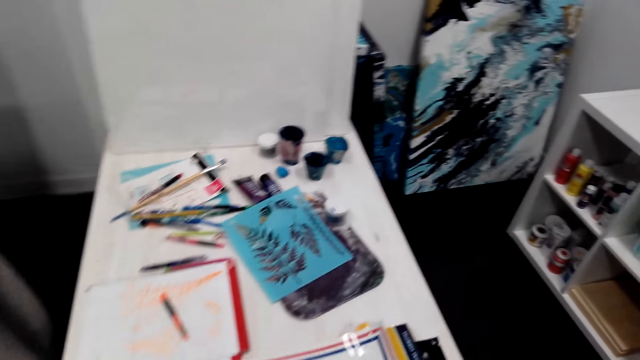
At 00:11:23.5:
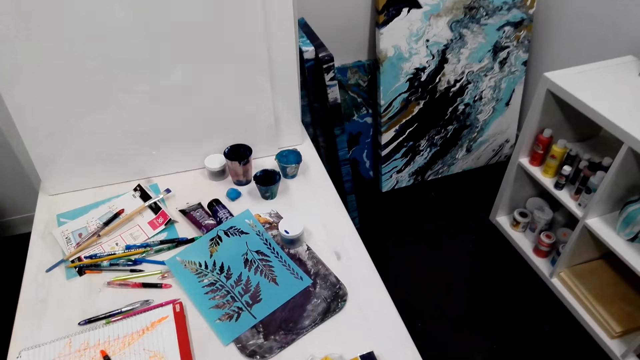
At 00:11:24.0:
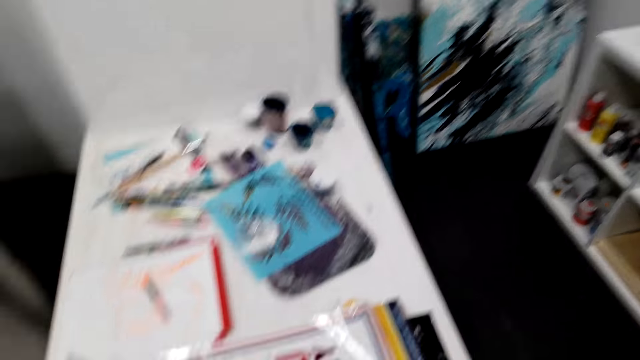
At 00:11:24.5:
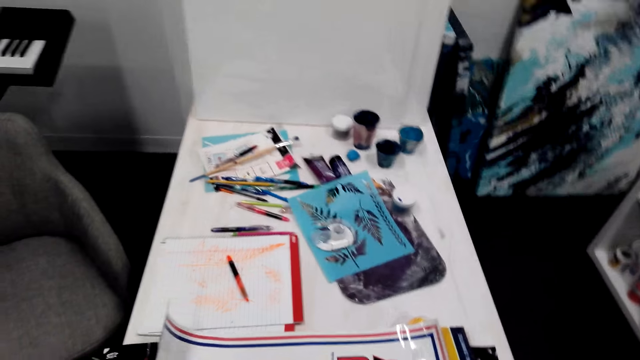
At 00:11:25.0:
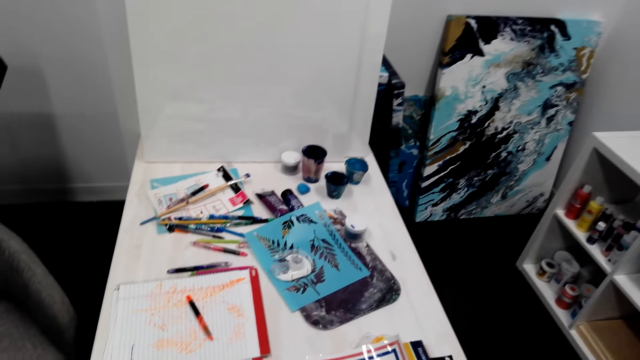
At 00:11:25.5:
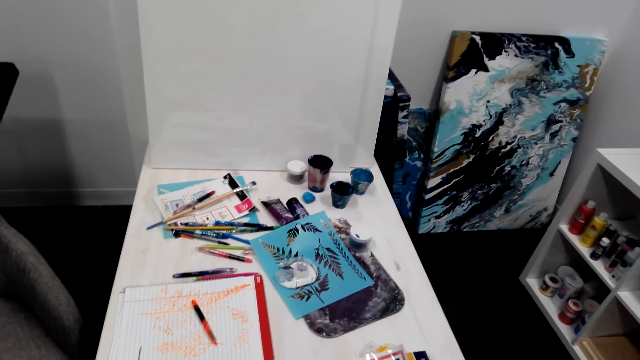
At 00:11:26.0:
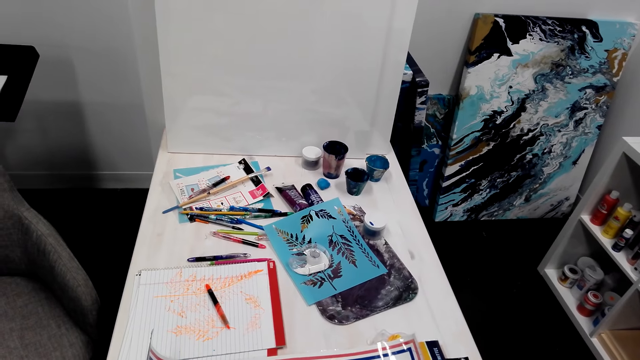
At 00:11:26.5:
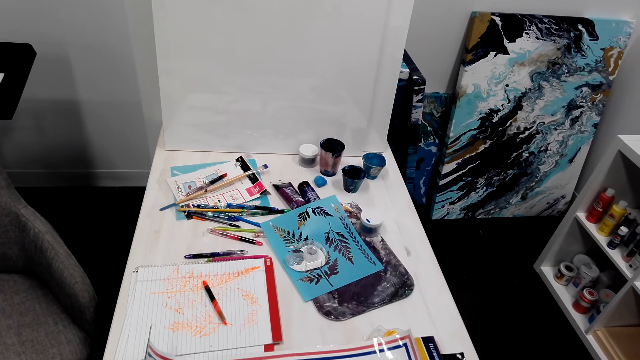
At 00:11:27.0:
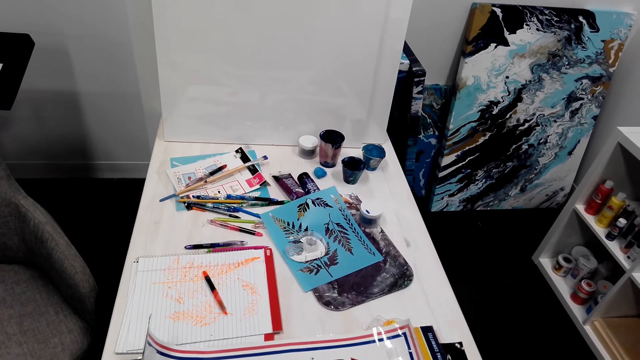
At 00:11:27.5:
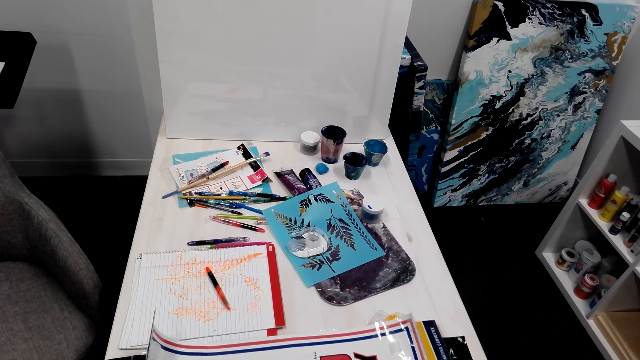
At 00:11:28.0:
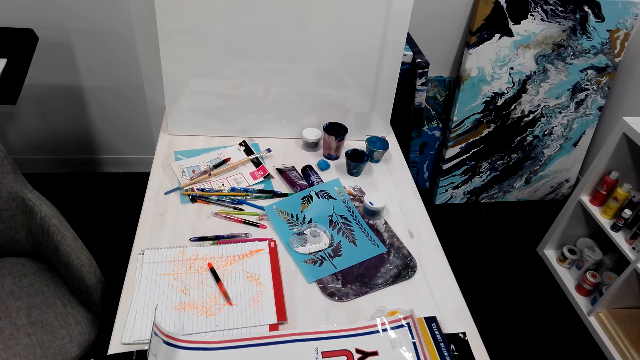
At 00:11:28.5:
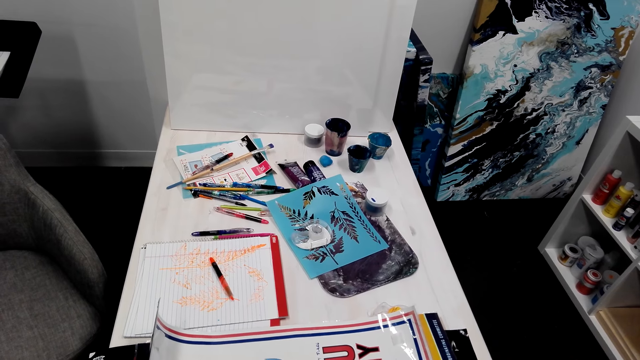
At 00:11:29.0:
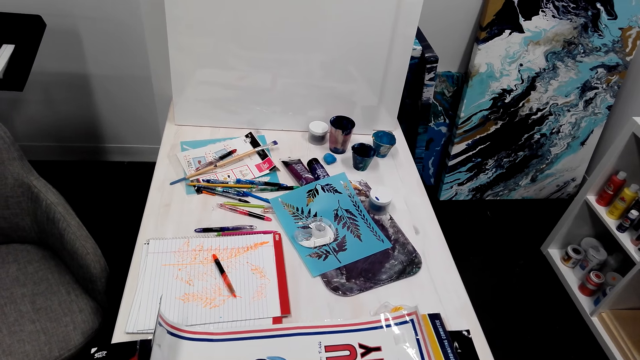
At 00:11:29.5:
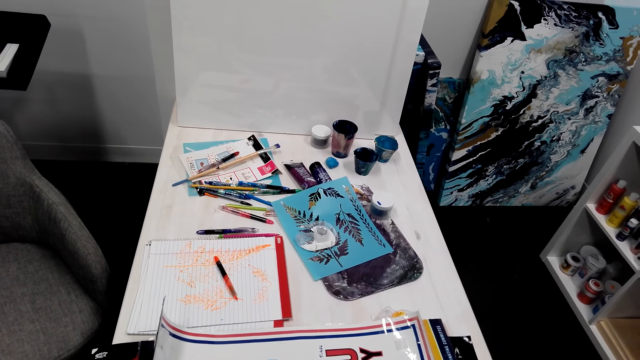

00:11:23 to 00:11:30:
The camera wearer throws something on the table.

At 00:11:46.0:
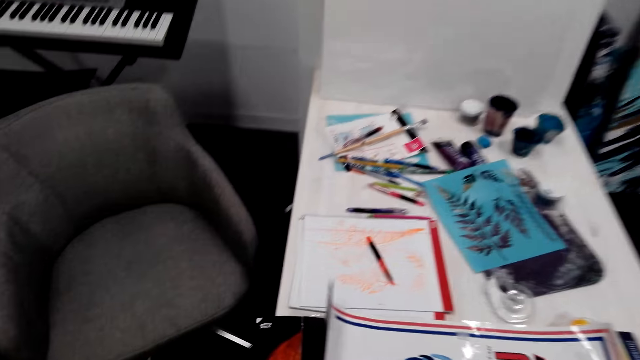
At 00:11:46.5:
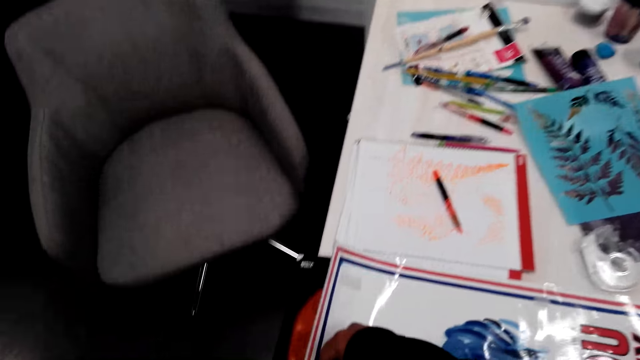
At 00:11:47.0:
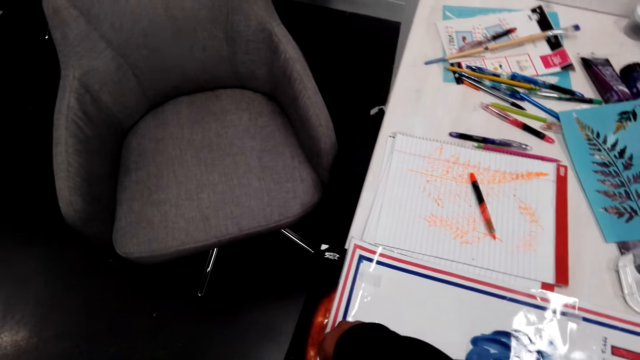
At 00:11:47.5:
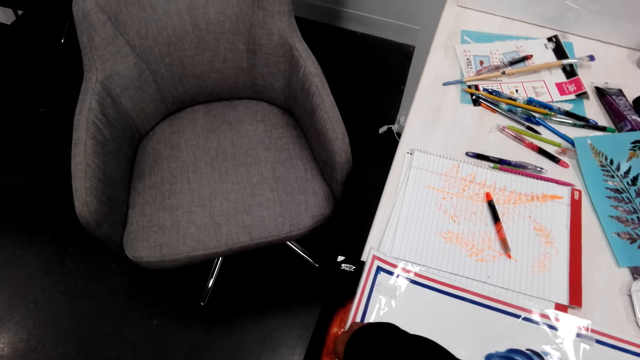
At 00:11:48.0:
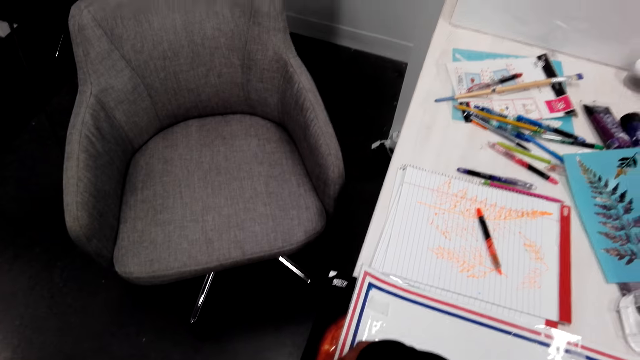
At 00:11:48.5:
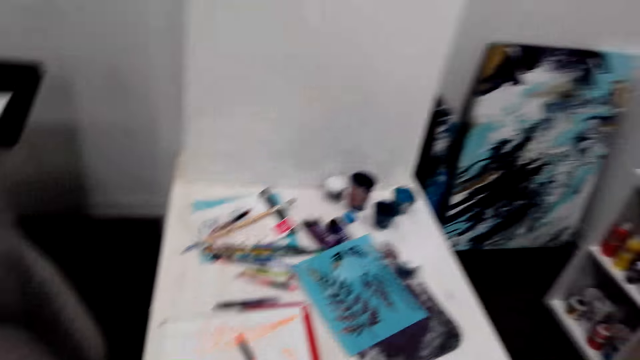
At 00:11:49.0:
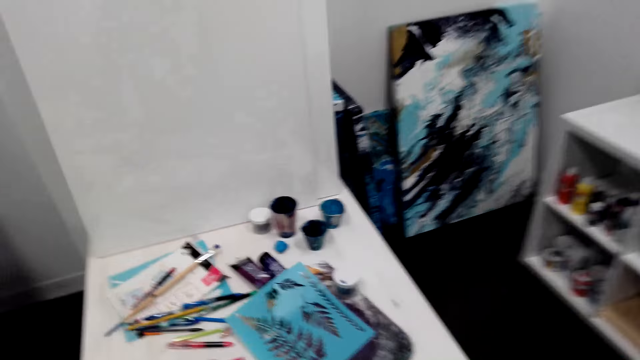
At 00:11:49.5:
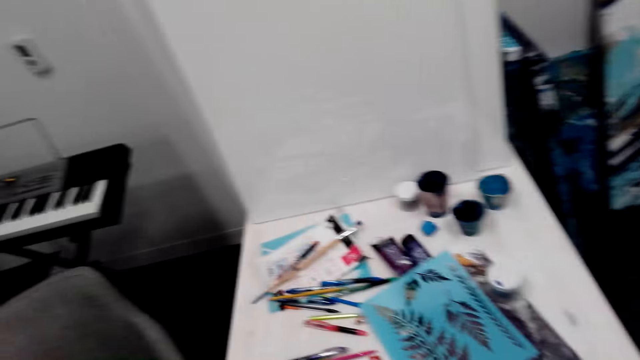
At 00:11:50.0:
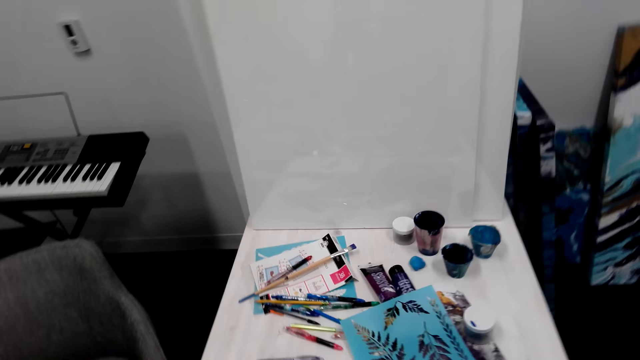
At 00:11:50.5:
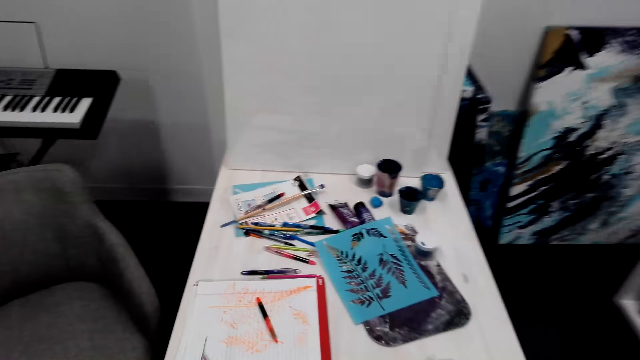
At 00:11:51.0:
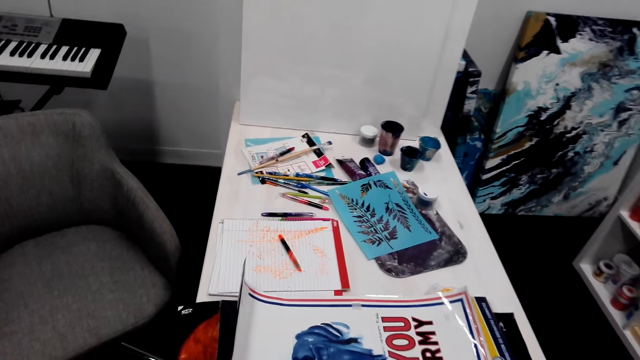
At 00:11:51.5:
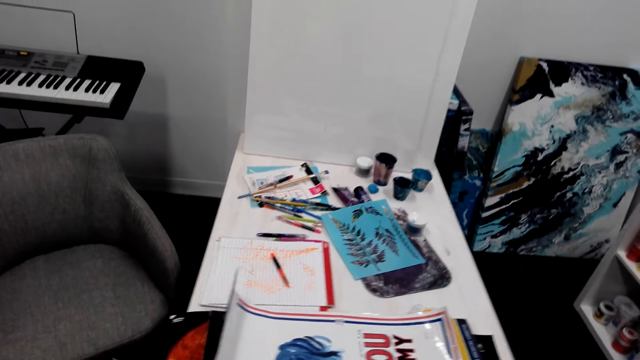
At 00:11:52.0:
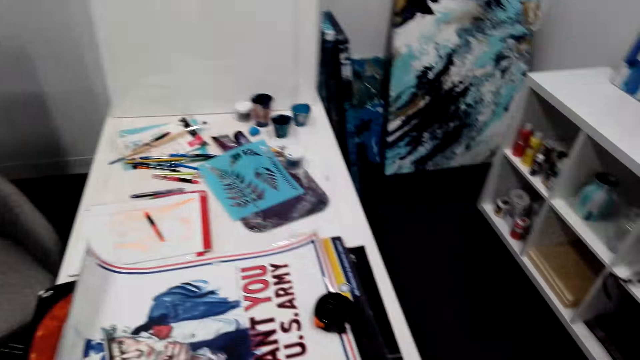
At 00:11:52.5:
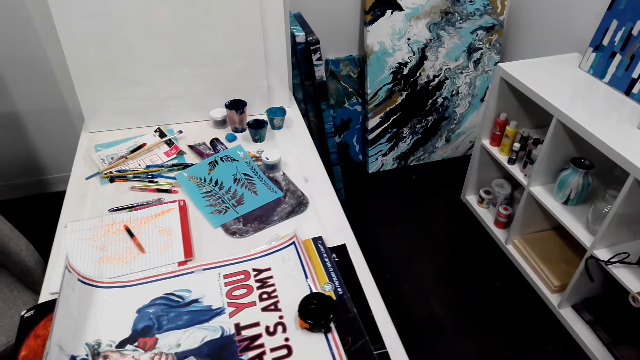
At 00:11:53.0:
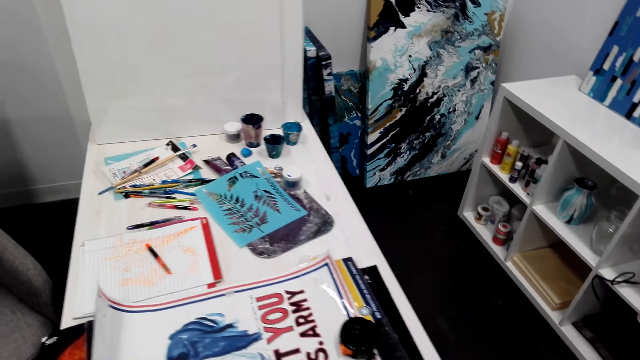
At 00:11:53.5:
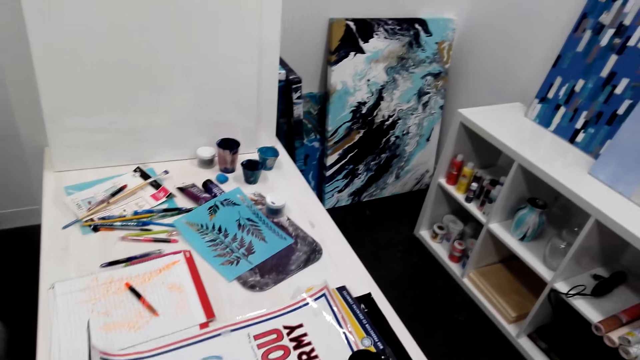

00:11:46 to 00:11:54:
The camera wearer touches the wallpaper on the table. They walk around. They stare around the house.

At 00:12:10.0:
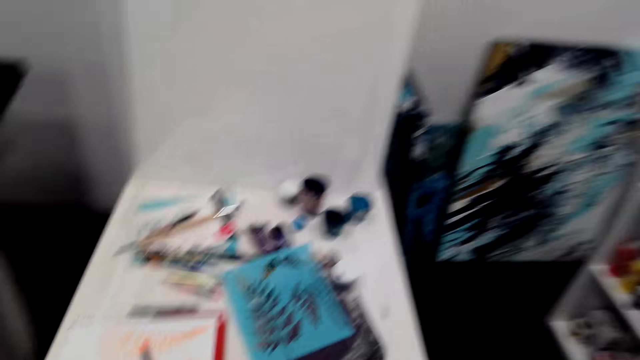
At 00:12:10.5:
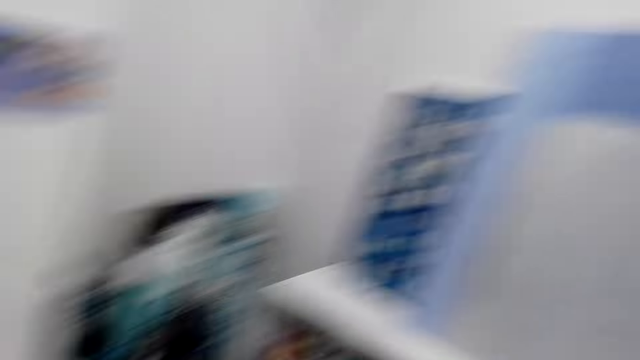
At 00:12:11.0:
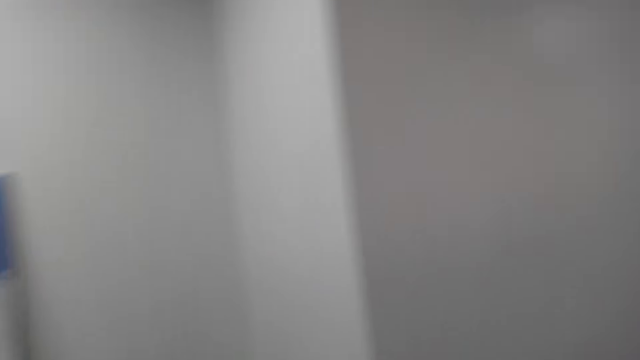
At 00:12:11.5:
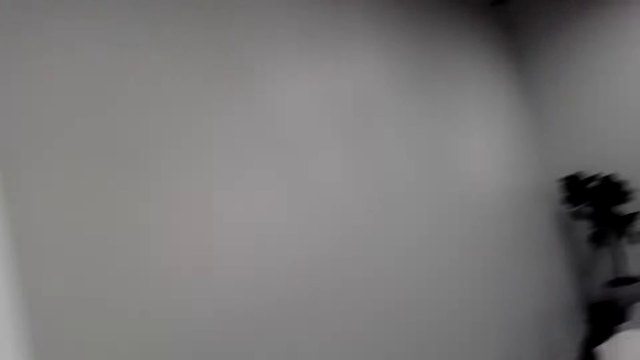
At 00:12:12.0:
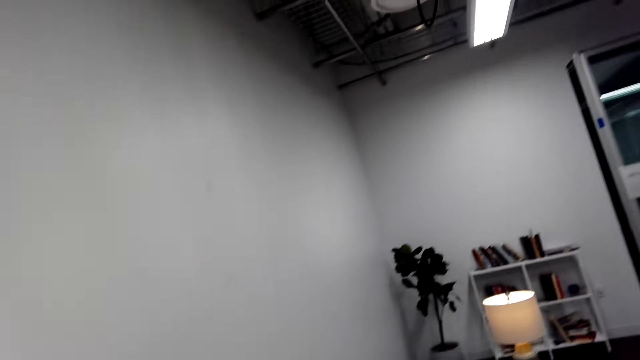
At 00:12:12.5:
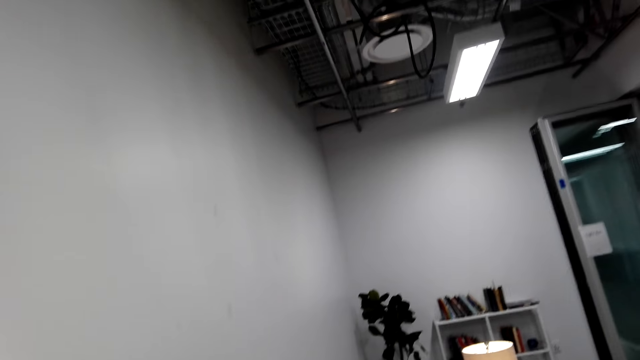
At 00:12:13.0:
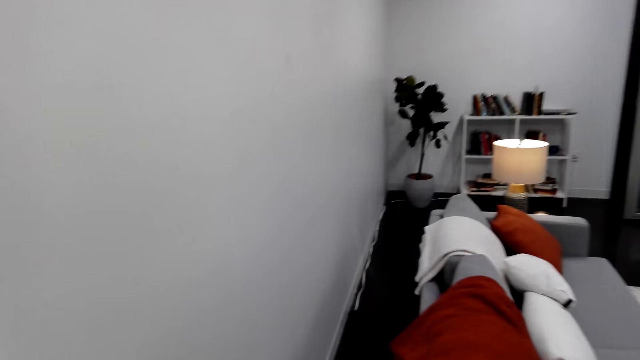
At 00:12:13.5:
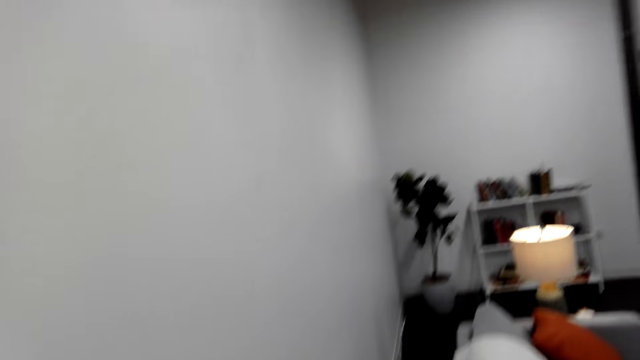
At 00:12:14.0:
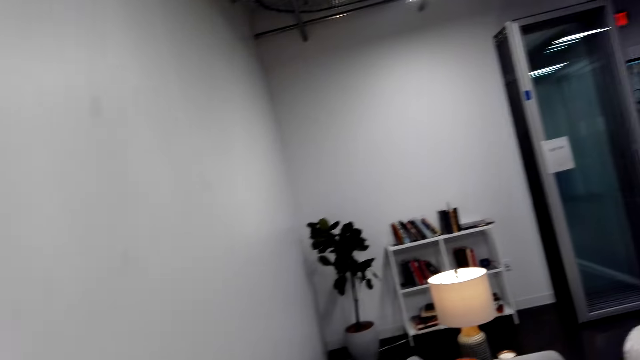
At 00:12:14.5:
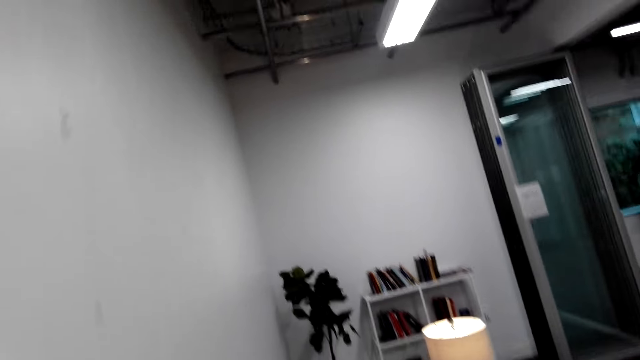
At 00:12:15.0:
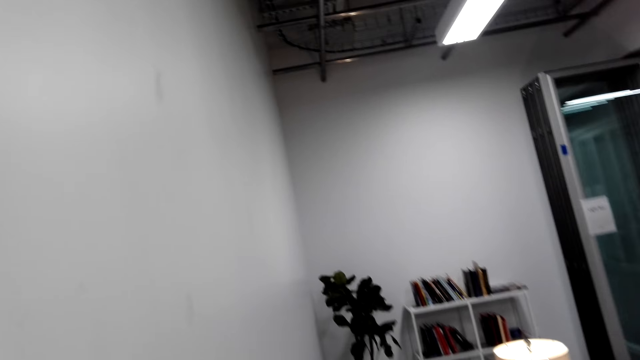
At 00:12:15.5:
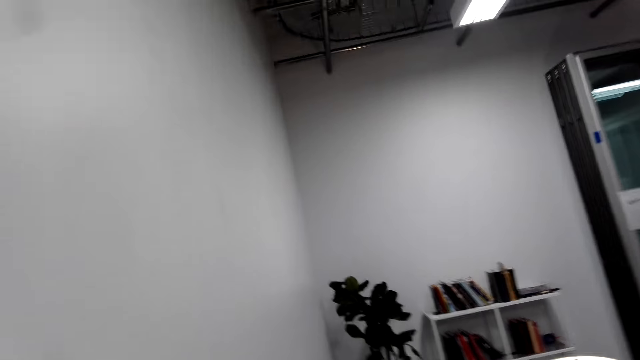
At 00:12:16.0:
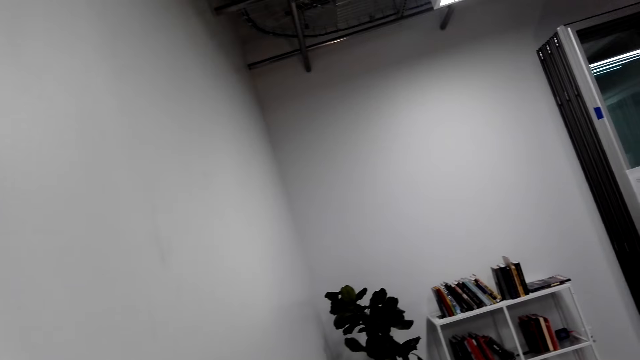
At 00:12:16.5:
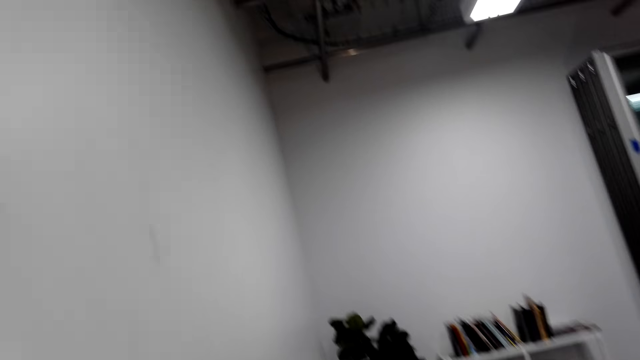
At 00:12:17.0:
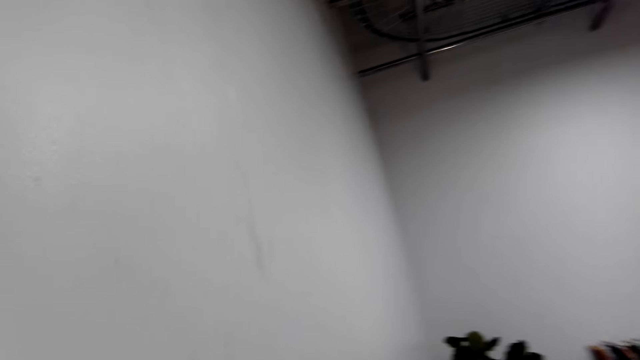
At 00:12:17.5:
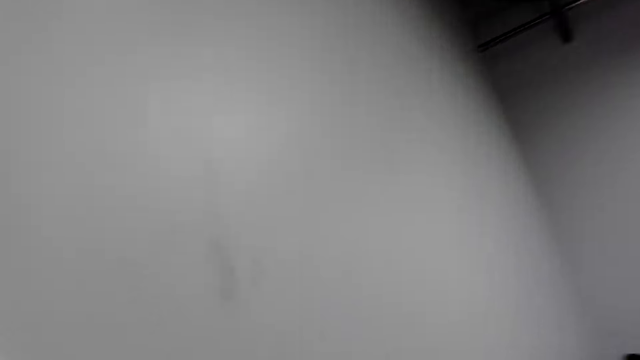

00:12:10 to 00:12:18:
The camera wearer walks around the house.
